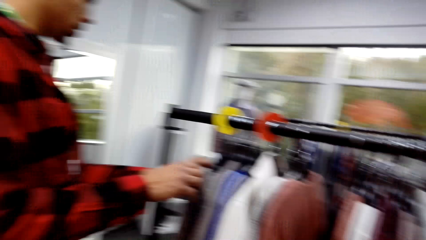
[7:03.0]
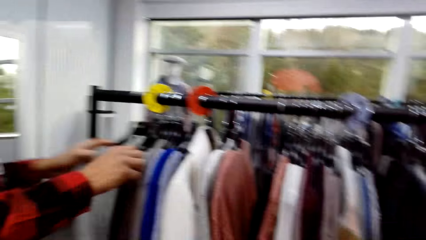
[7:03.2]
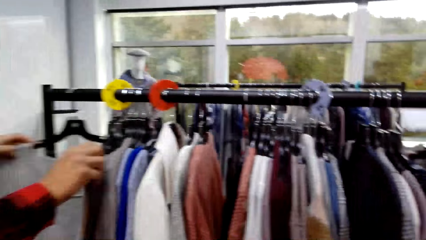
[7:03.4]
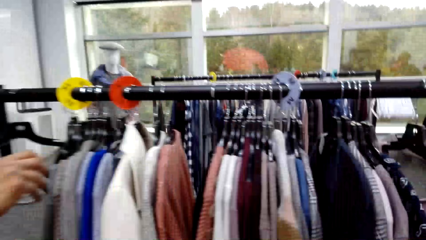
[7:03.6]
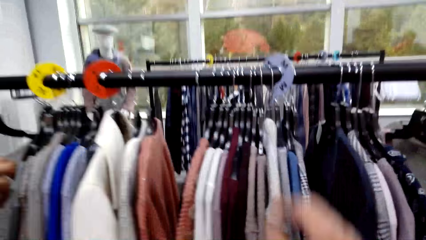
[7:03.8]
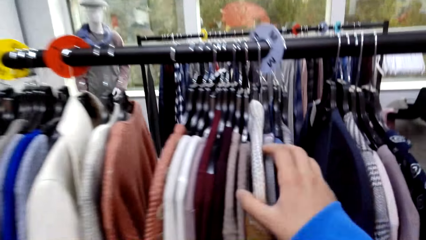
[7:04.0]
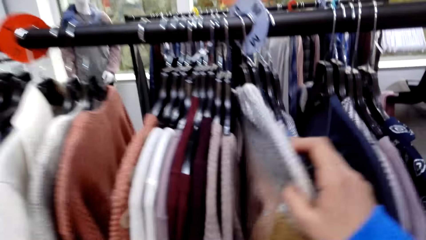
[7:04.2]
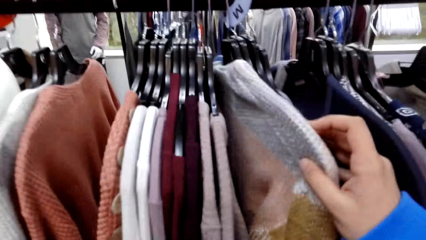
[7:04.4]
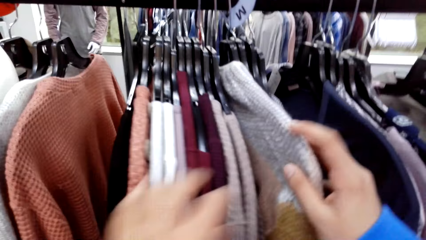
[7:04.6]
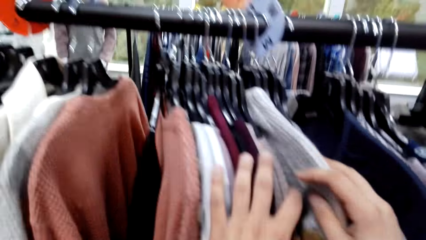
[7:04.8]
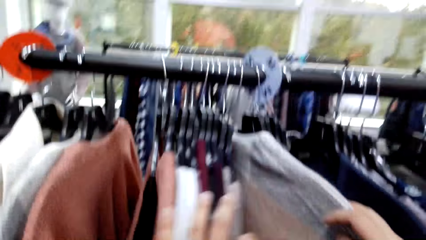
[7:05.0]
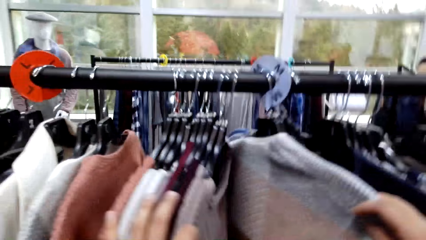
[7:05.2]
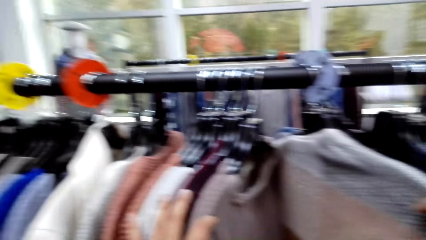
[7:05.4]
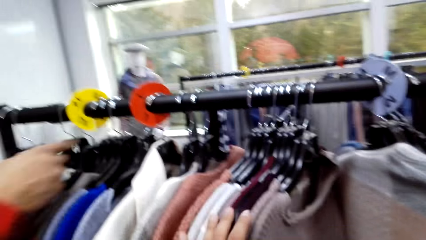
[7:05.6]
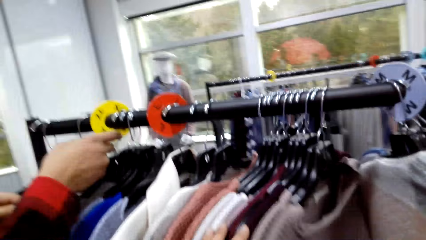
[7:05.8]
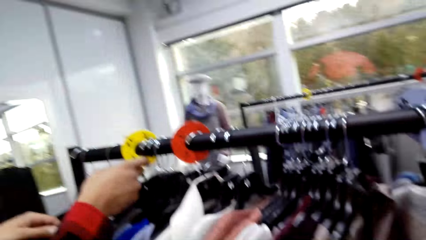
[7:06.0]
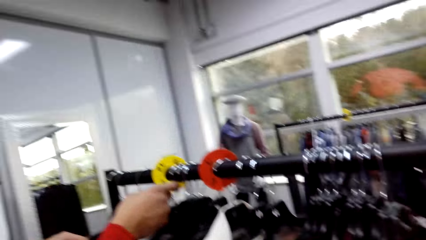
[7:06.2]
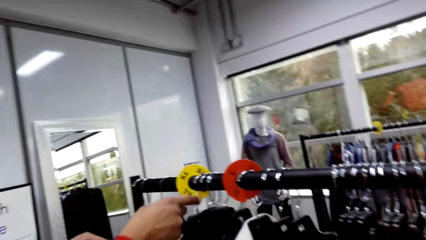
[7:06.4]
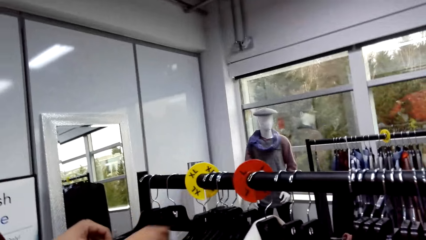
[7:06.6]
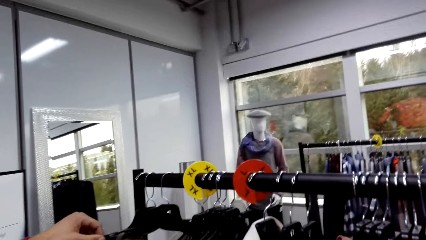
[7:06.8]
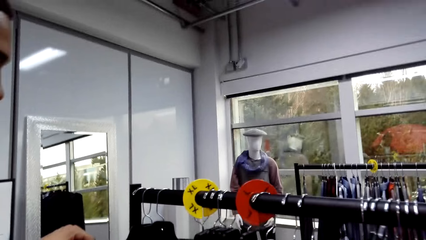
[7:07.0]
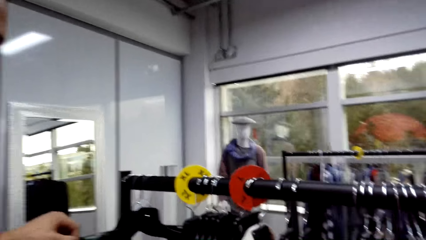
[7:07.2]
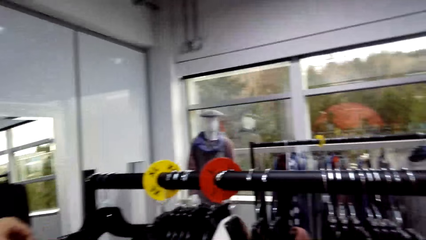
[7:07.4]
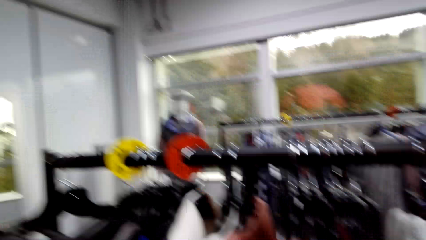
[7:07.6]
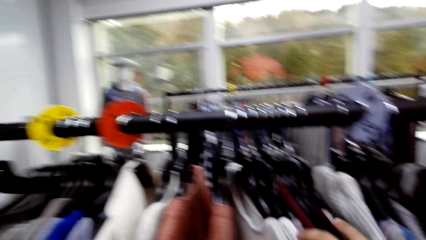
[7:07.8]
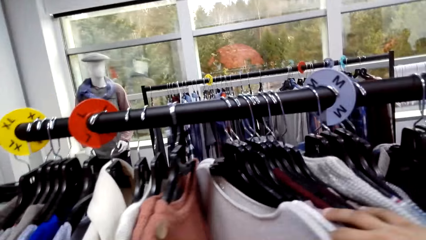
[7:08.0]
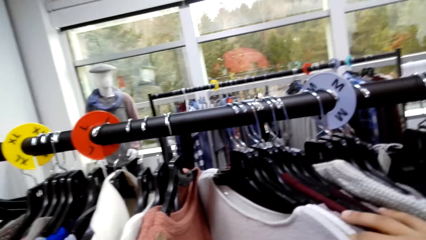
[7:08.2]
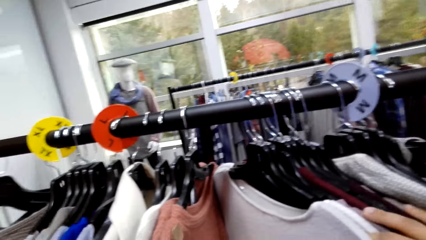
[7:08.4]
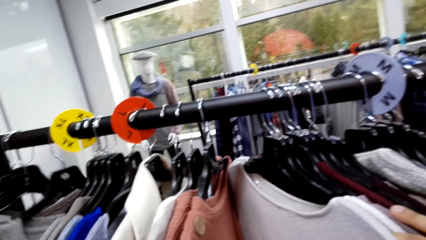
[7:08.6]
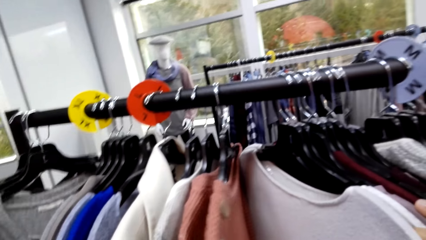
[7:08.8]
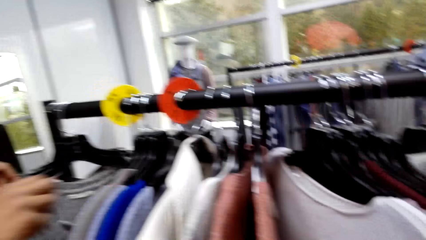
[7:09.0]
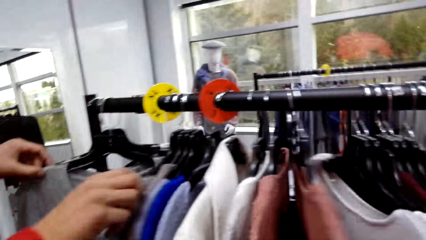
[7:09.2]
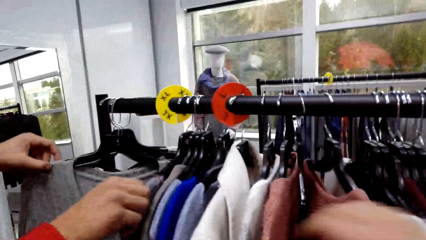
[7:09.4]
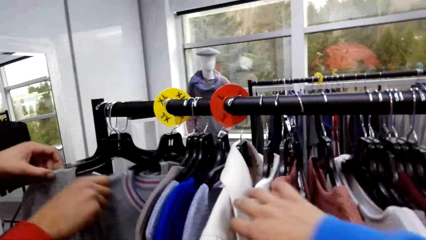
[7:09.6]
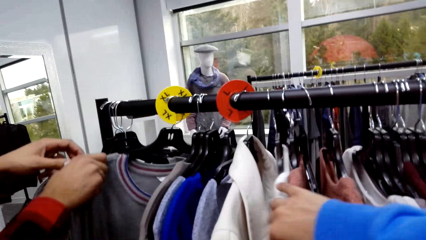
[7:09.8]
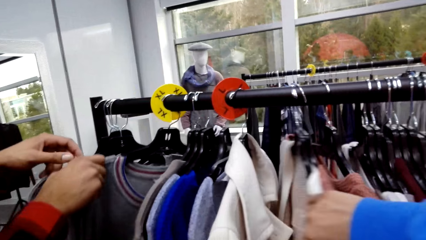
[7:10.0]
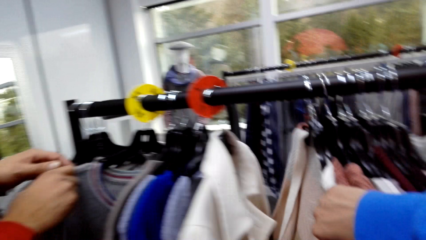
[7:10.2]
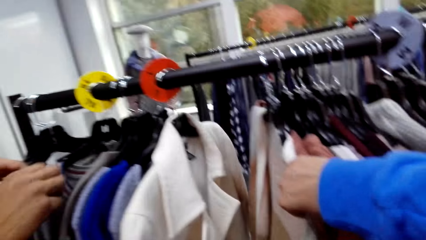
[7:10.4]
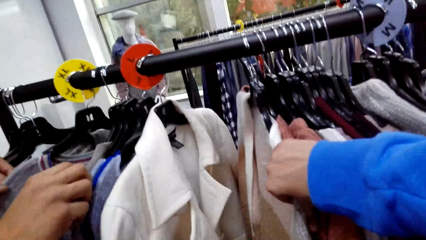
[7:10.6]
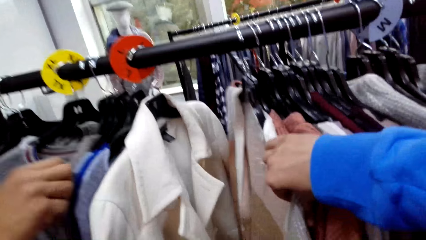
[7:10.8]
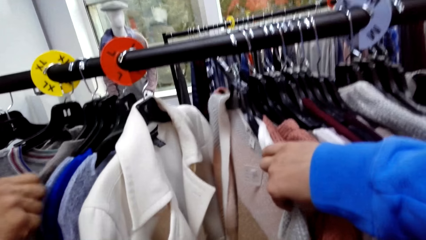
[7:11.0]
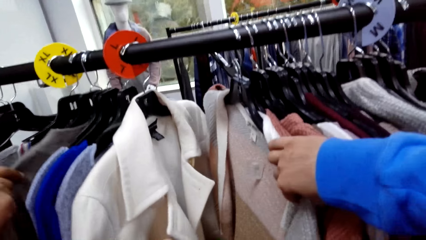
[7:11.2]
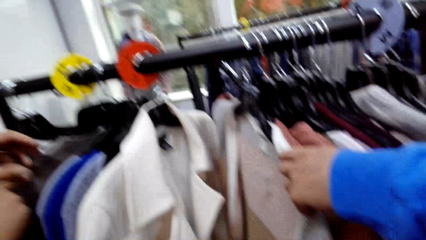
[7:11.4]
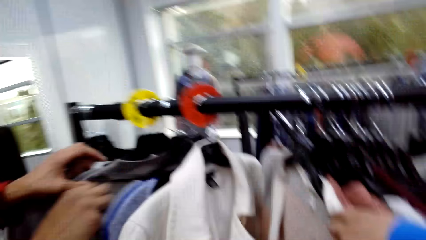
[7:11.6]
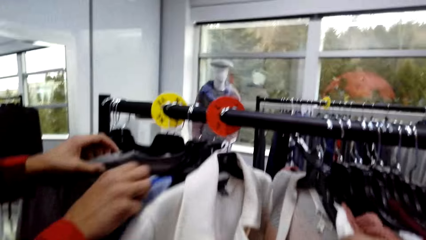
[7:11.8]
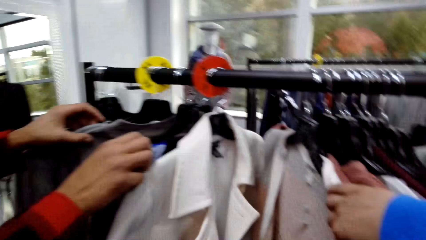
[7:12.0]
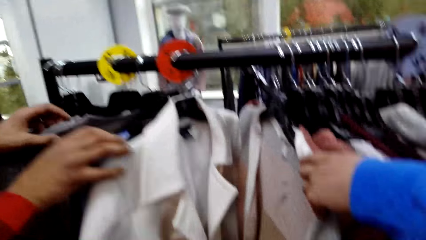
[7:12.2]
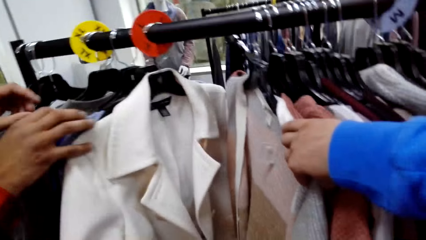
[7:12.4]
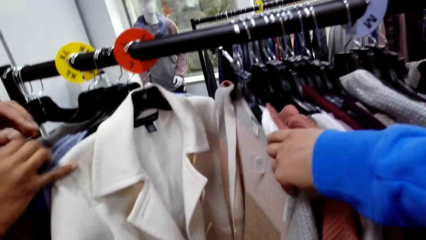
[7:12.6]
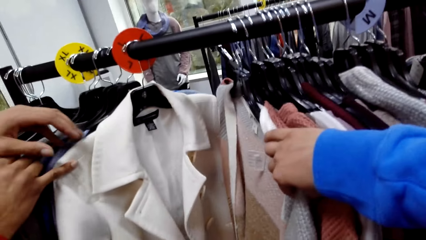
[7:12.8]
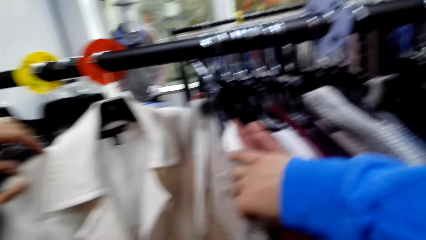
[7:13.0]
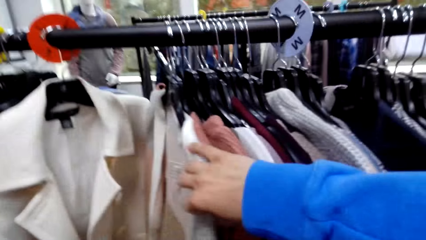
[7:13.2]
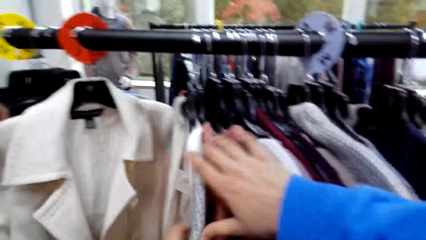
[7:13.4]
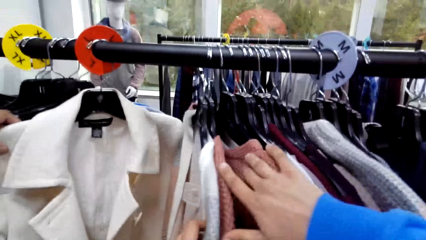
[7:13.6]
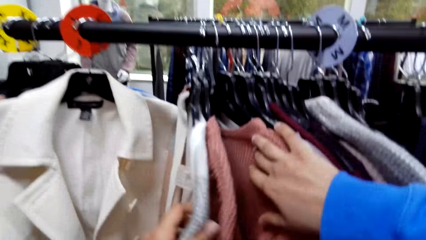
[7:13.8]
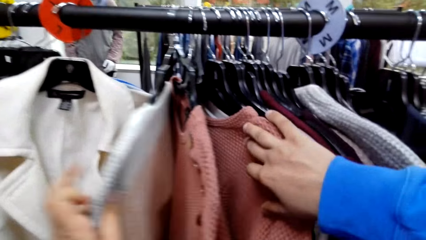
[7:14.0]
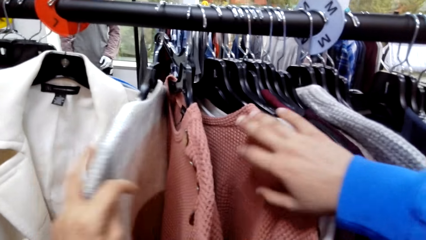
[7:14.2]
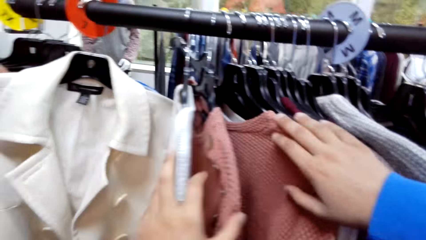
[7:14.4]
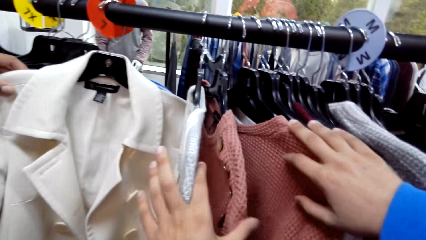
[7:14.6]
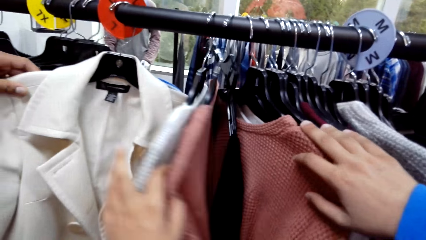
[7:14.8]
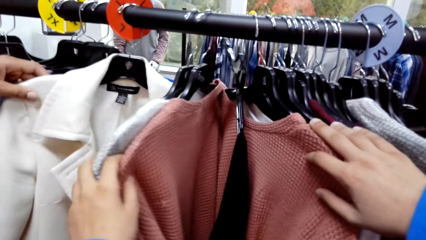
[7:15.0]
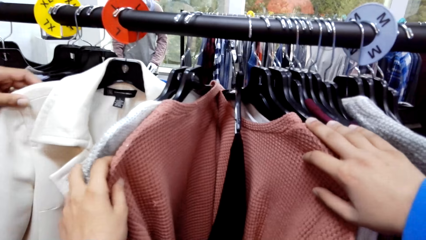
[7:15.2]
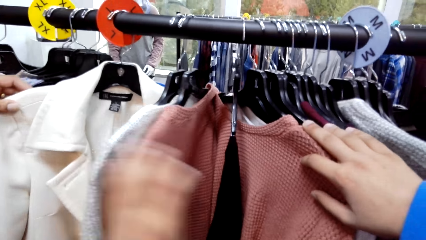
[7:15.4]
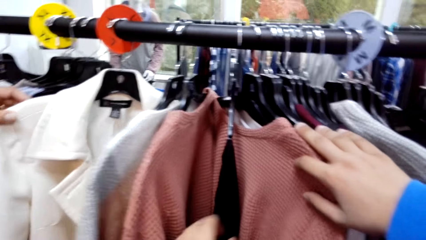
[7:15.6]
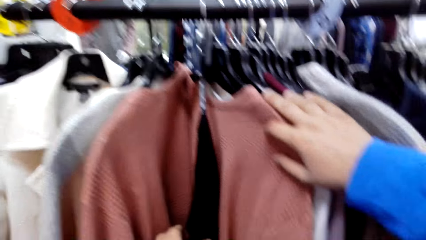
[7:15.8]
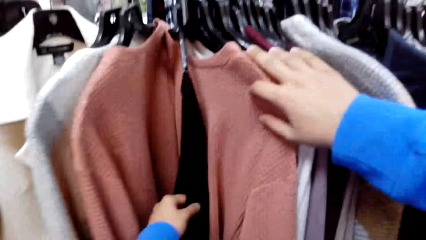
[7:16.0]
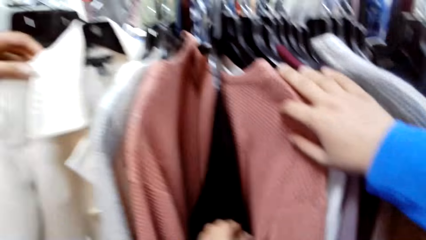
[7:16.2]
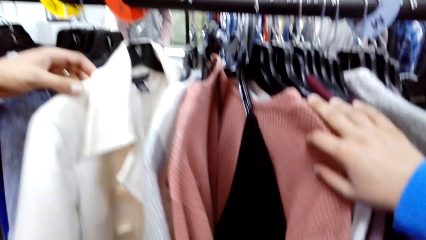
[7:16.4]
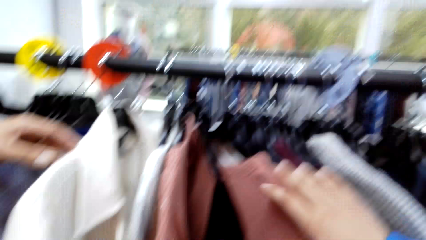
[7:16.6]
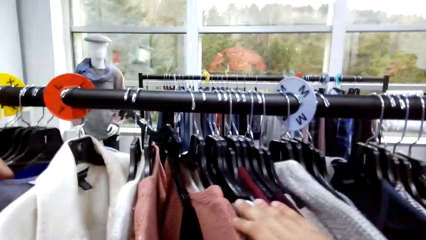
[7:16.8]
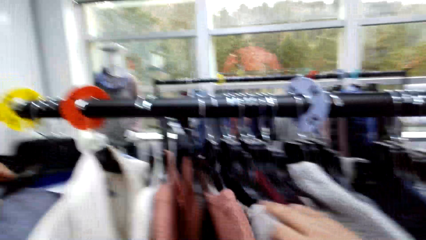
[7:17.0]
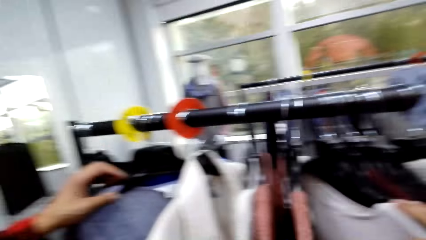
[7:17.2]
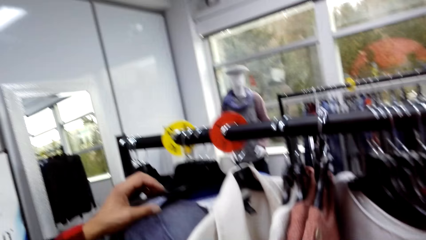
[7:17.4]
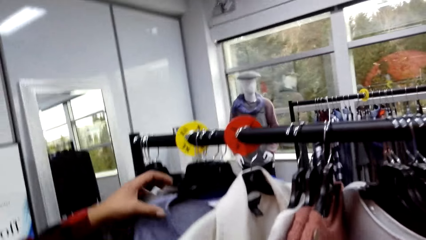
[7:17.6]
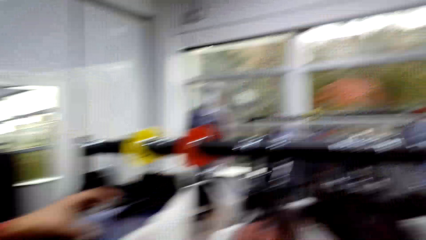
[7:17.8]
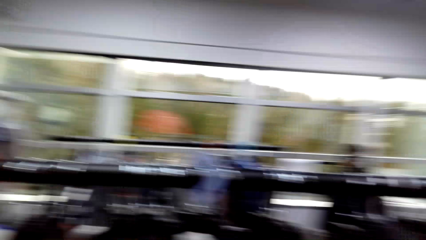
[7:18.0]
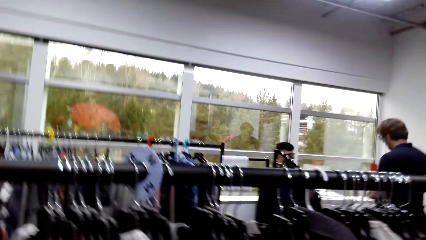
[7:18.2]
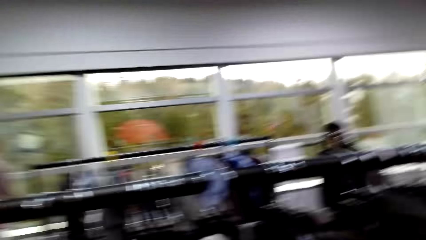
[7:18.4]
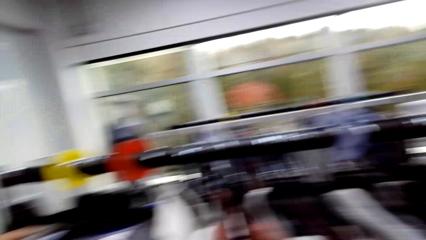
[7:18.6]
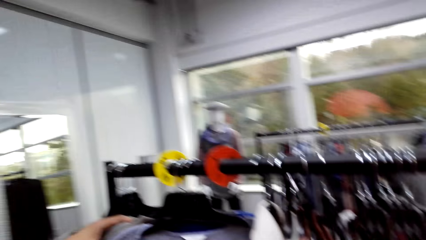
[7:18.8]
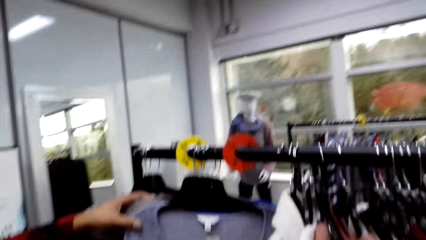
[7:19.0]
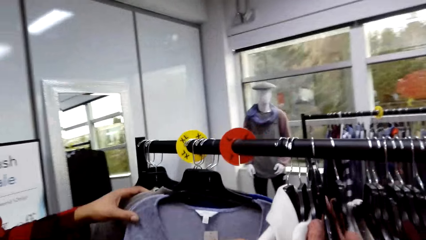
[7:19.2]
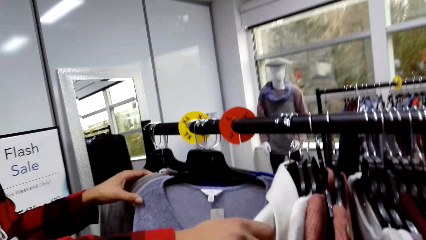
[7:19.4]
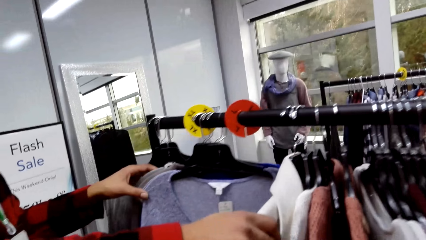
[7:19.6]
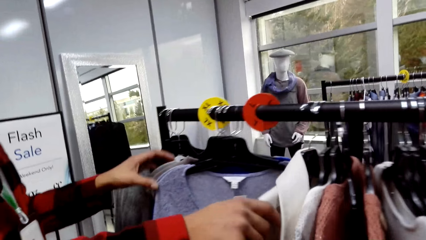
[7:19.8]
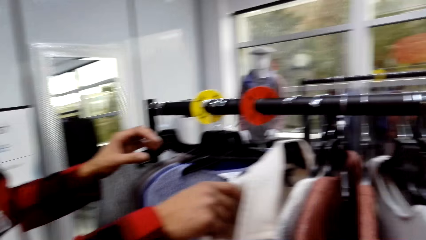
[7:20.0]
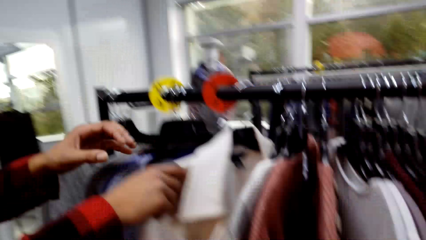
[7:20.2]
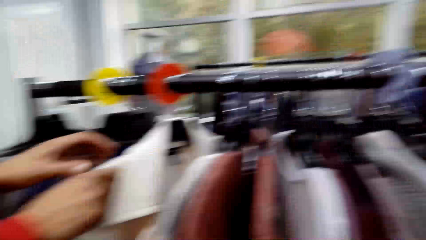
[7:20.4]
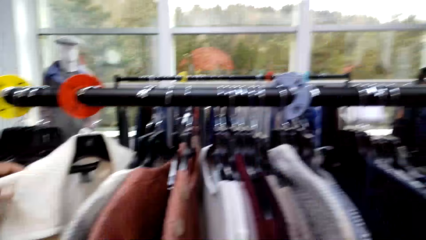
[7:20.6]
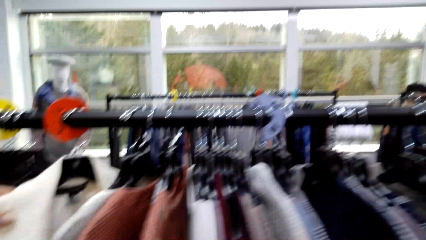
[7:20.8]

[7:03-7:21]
The camera wearer looks around the show room. A man stares at the clothes on the clothes stand. The camera wearer and the man move the clothes in the hangers. The camera wearer stares at the clothes on the clothes stand. They look around the show room.
